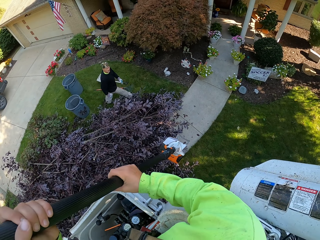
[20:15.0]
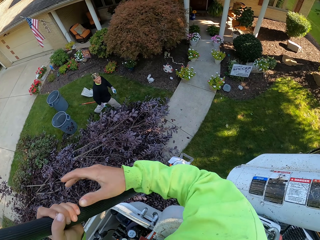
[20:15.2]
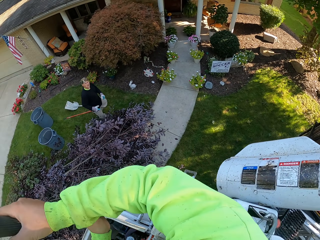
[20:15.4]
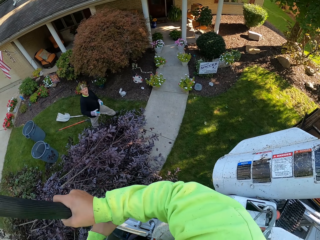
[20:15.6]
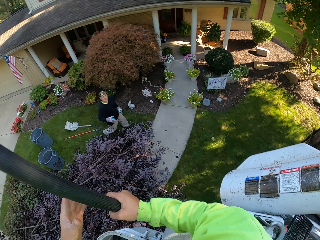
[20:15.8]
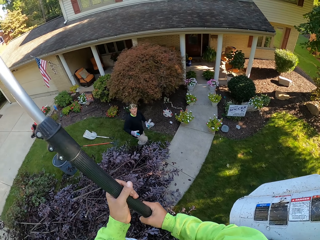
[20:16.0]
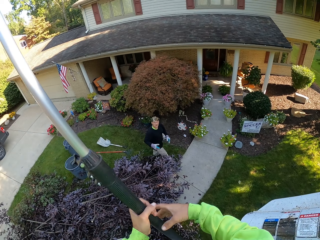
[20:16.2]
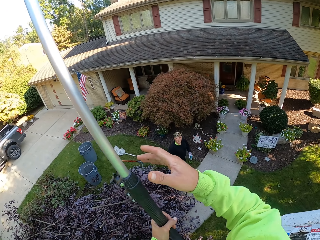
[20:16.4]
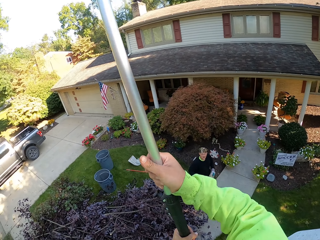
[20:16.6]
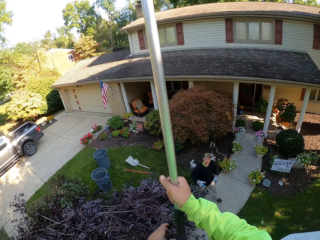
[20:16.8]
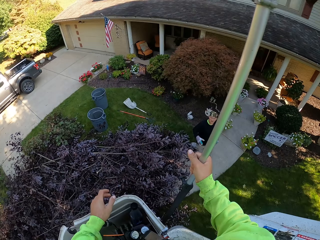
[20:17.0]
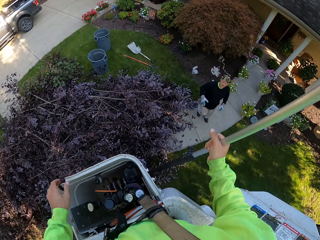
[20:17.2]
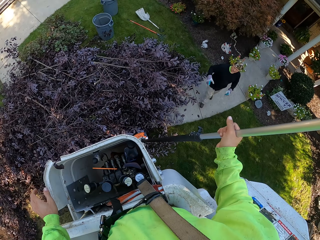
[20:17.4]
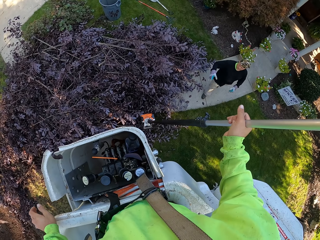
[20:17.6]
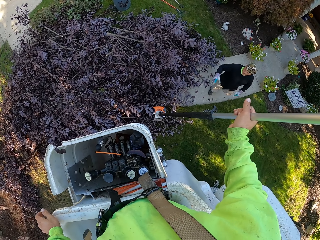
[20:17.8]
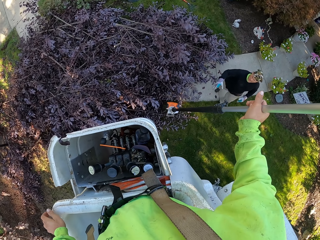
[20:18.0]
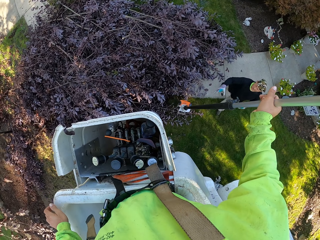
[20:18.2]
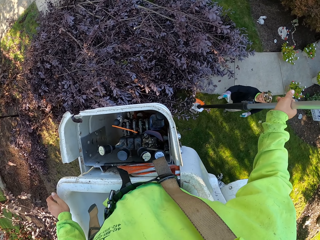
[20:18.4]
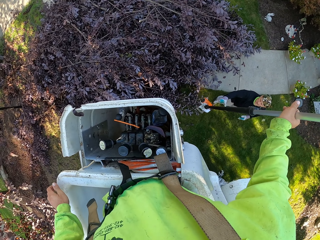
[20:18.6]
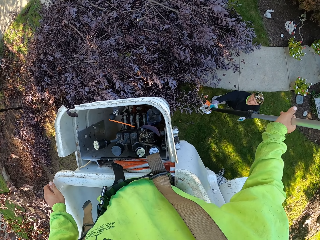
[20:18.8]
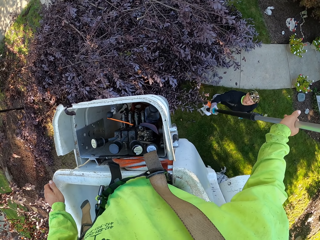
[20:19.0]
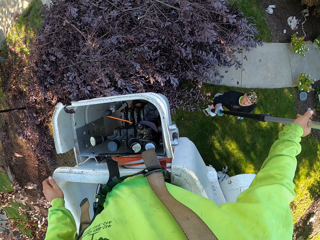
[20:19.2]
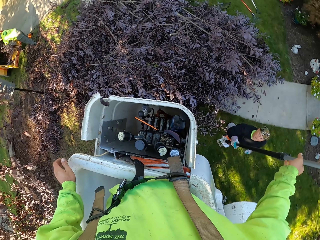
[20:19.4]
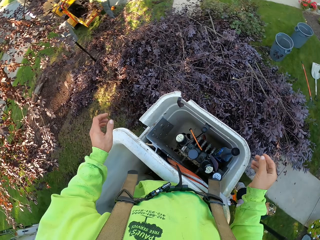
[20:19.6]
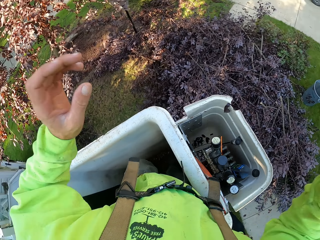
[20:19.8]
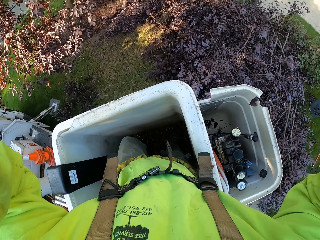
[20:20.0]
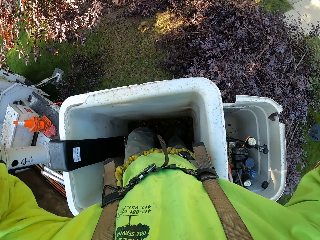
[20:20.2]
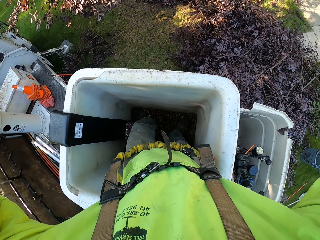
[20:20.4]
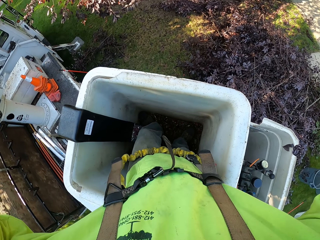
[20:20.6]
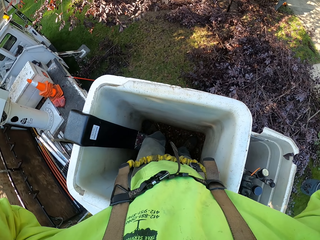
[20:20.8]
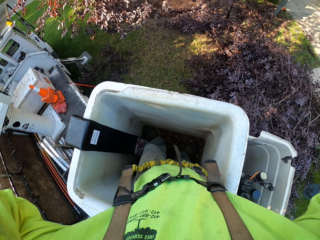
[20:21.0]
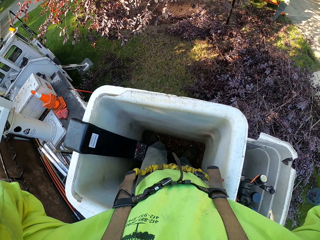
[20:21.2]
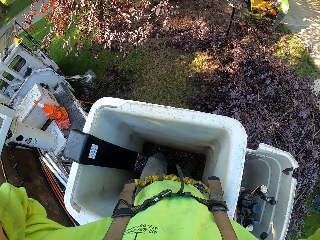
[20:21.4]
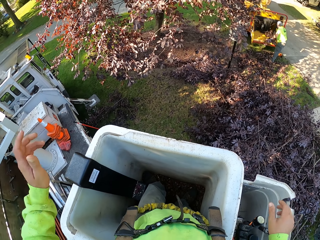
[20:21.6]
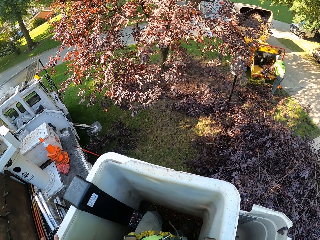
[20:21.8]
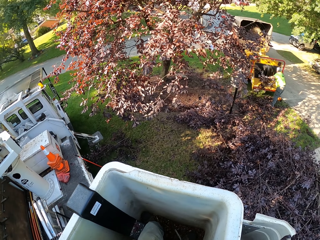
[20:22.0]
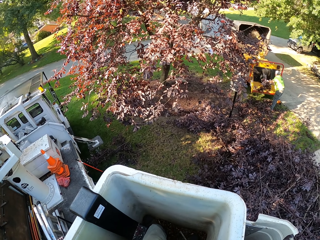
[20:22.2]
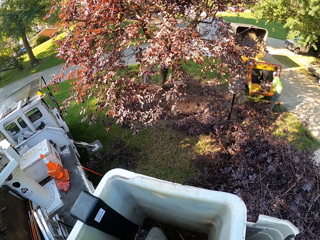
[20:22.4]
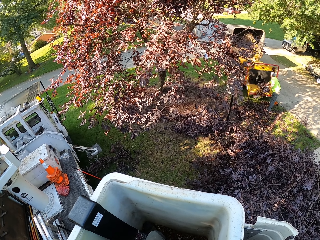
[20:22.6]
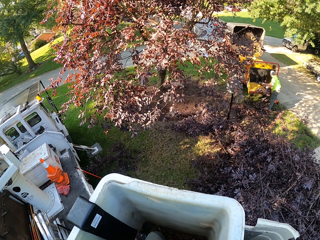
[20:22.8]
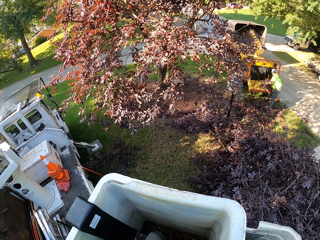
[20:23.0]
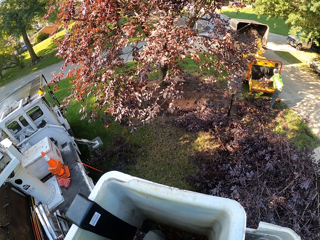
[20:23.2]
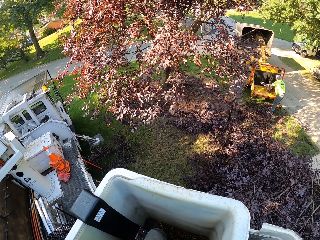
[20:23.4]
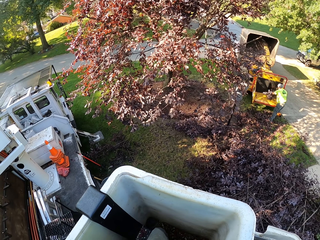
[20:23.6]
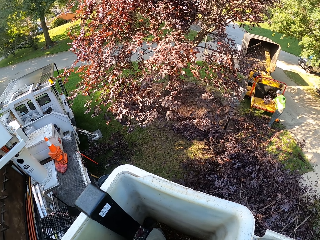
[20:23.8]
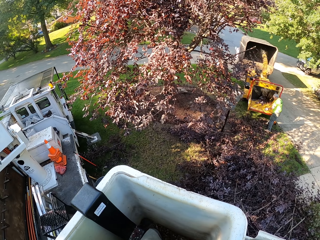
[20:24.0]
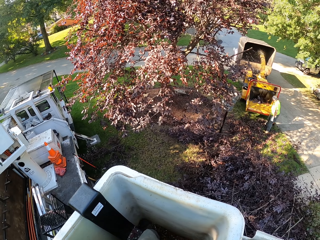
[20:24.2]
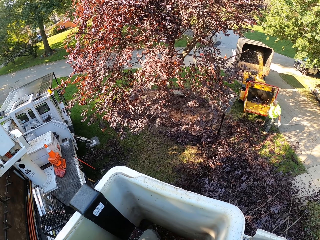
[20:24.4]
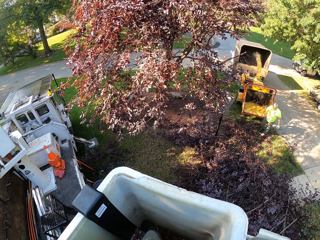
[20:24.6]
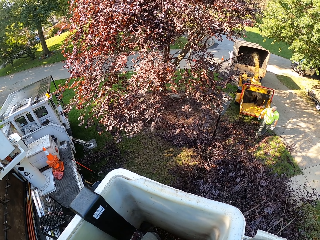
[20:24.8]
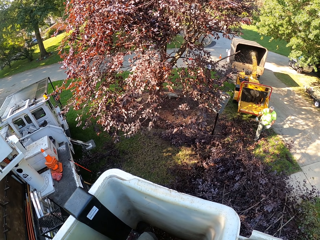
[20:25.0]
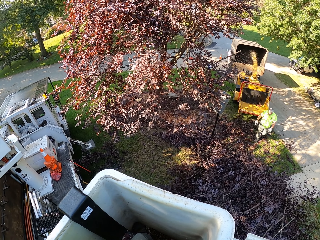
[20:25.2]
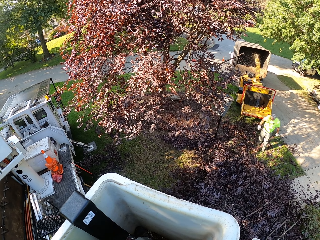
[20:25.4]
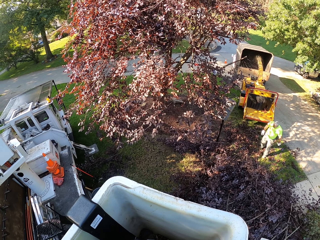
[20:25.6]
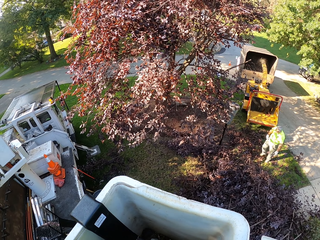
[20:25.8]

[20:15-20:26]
The man converses with the camera wearer. The camera wearer gives the string trimmer to the man with his right hand. He adjusts his camera with both hands, lifts his hands. Another man throws some branches into the wood chipper machine with both hands. The camera wearer operates the boom lift lever with his right hand.

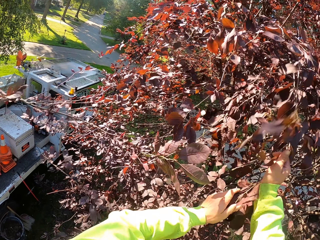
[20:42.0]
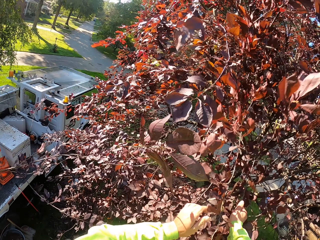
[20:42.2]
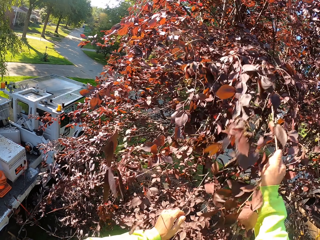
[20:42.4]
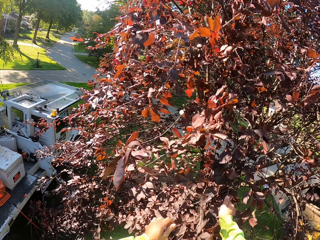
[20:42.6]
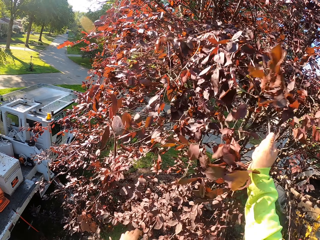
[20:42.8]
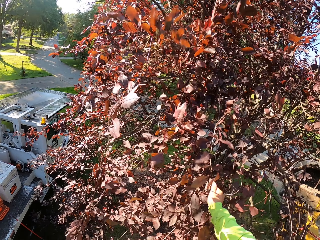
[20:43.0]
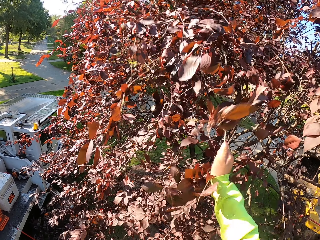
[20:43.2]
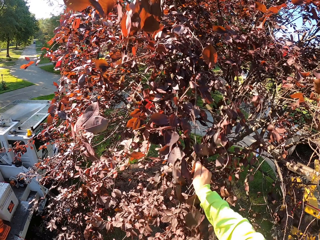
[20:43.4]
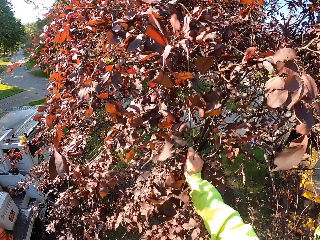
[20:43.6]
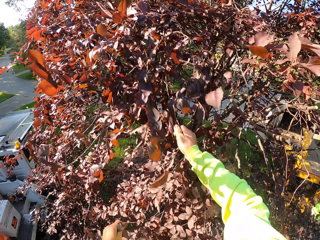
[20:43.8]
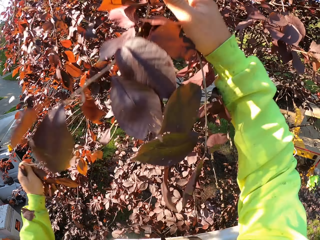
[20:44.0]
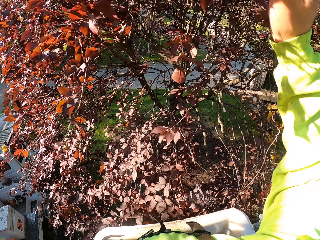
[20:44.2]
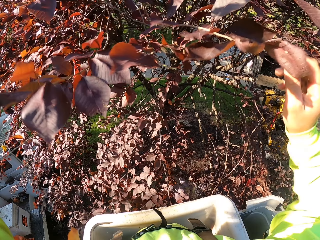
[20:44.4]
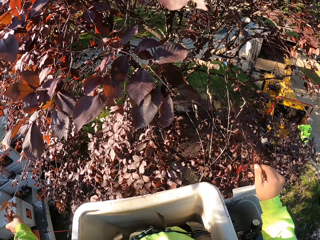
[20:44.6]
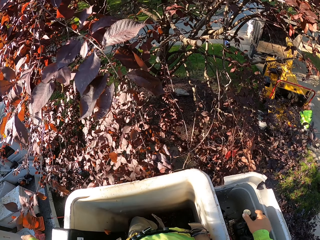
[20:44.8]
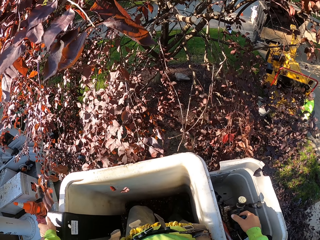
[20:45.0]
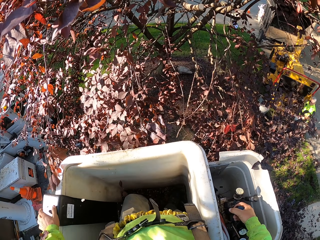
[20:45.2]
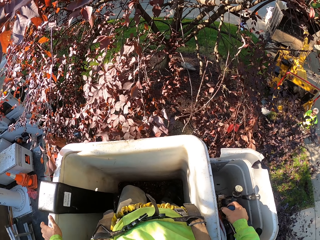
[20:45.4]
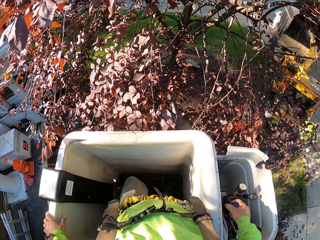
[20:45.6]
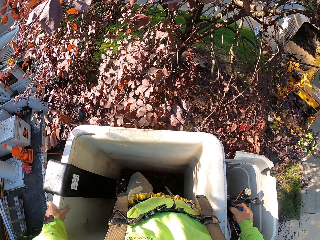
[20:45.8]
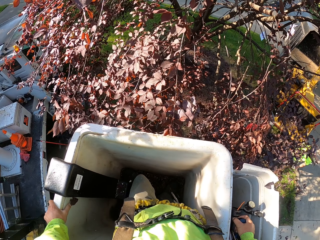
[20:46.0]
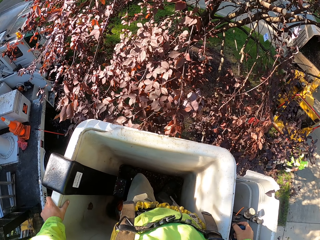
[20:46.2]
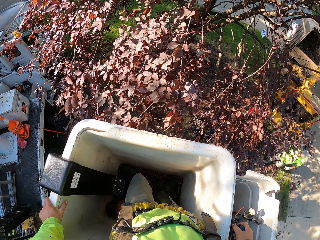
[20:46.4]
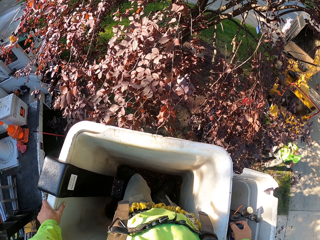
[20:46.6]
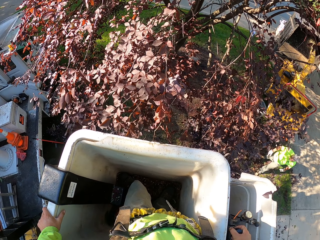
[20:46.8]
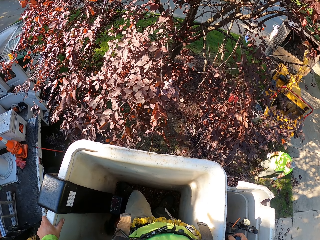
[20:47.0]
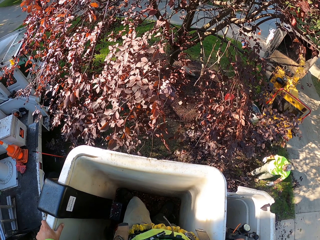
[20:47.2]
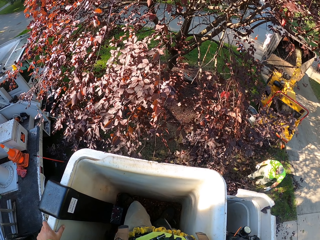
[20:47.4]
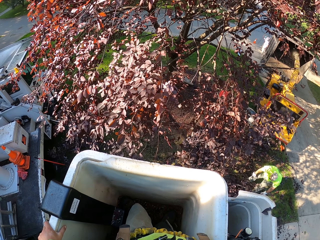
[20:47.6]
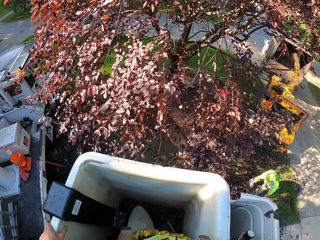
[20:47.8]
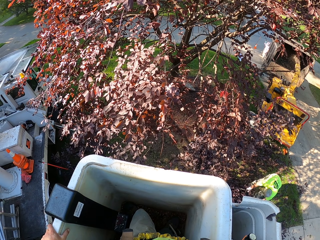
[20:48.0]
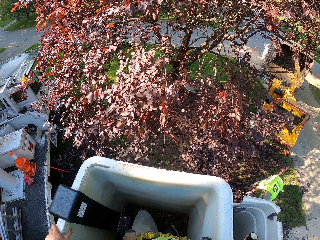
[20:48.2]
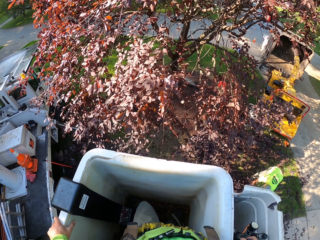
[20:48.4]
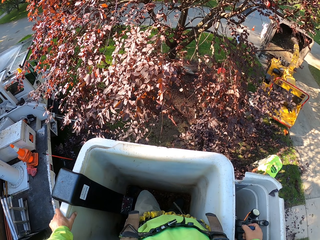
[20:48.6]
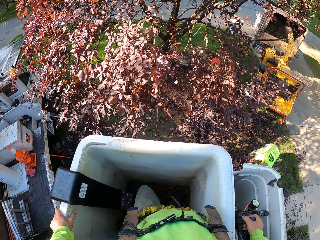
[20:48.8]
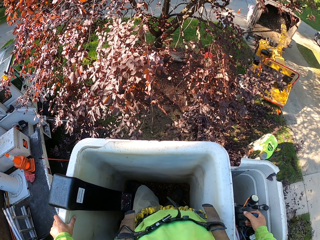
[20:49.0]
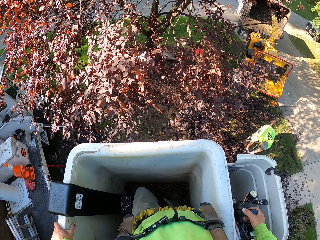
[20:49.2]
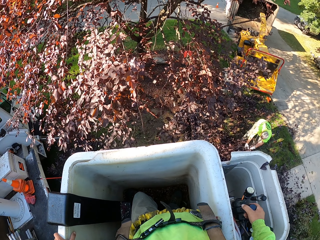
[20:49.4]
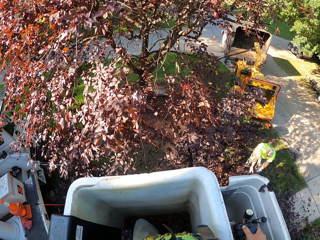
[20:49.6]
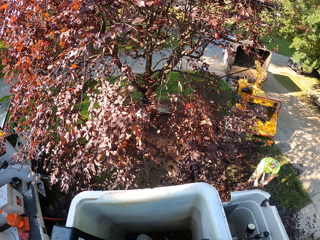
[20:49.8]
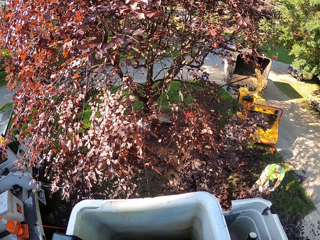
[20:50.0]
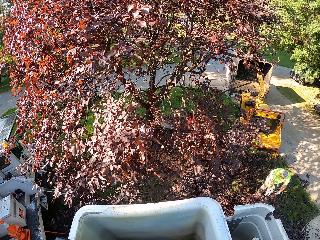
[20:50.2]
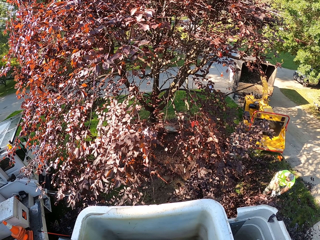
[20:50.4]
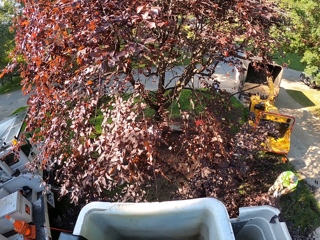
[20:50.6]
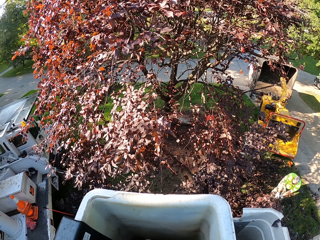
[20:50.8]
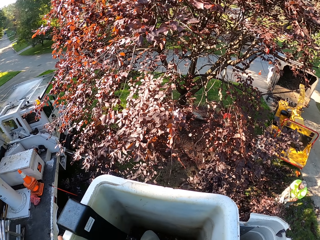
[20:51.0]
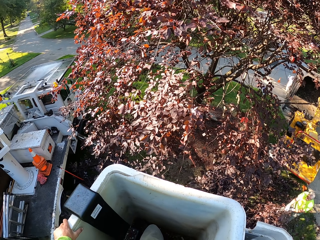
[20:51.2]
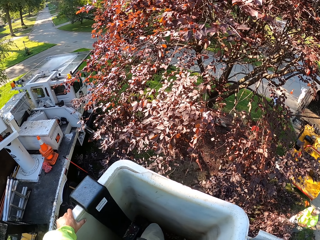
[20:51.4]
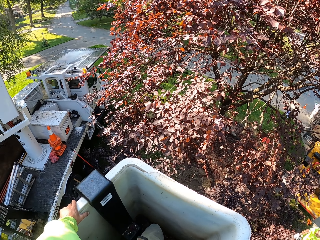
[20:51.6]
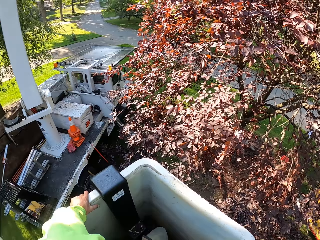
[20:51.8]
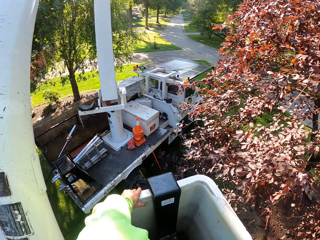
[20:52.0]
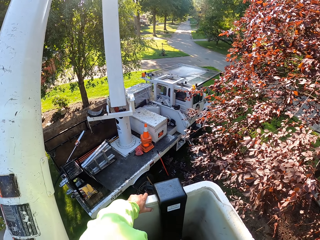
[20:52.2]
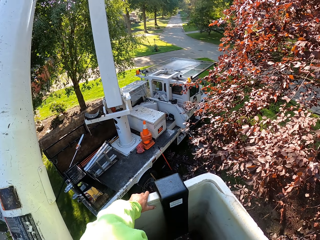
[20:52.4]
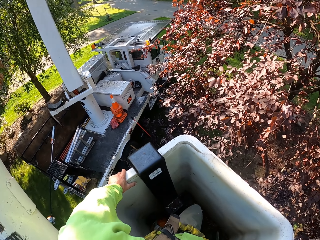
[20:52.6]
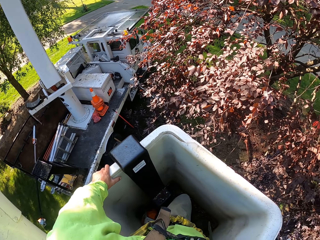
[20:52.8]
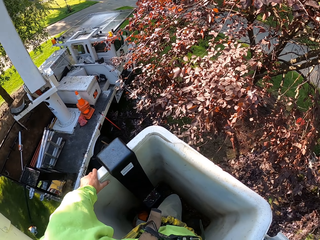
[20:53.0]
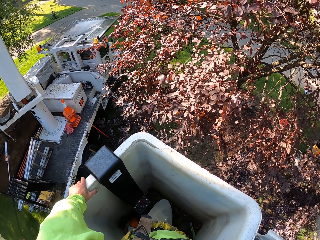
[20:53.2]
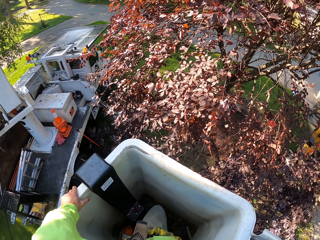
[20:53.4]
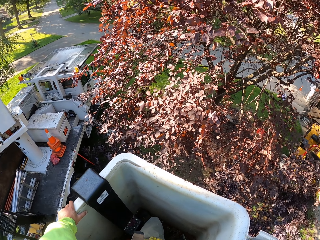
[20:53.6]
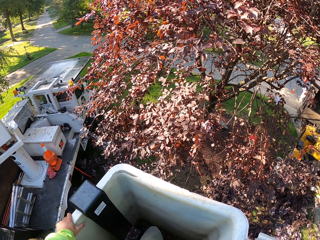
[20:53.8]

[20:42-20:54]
The camera wearer lifts his left hand from the branch. He operates the boom lift lever with his right hand. The man picks branches from the ground with both hands.
